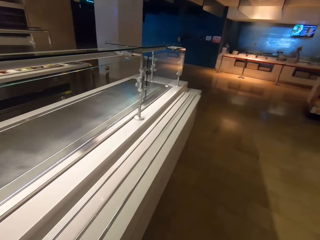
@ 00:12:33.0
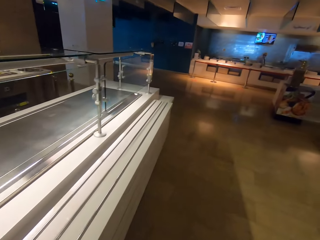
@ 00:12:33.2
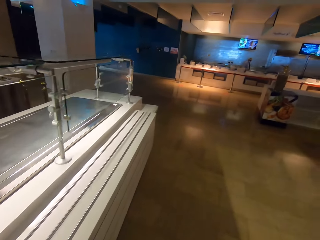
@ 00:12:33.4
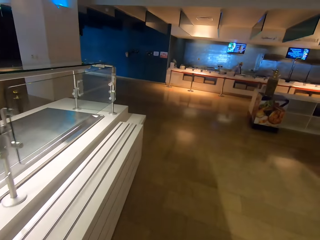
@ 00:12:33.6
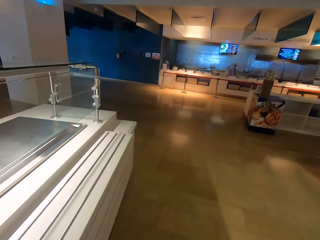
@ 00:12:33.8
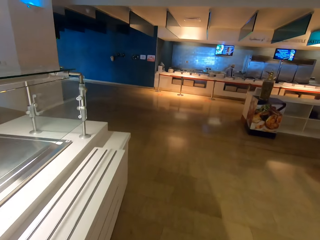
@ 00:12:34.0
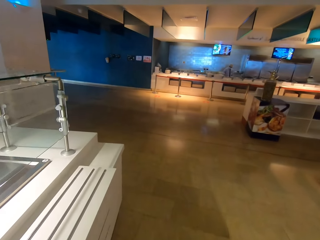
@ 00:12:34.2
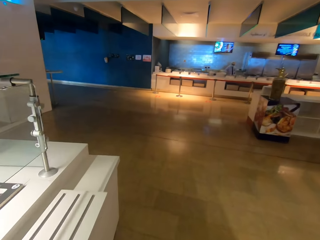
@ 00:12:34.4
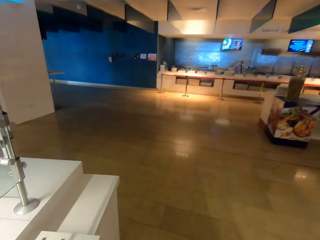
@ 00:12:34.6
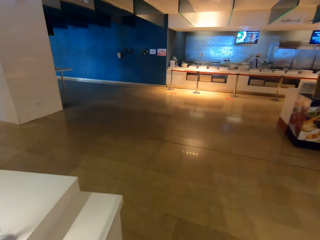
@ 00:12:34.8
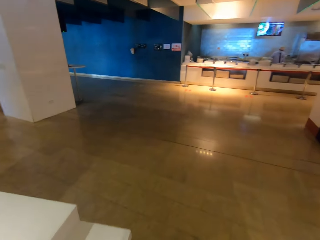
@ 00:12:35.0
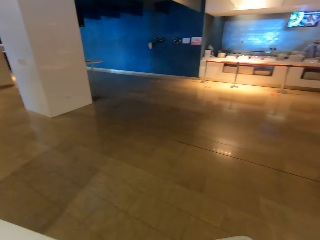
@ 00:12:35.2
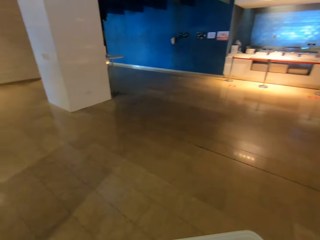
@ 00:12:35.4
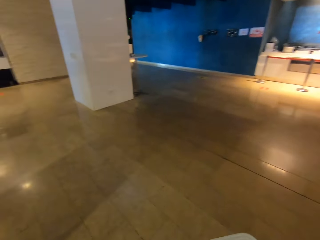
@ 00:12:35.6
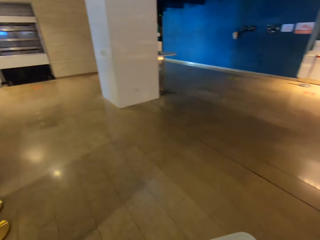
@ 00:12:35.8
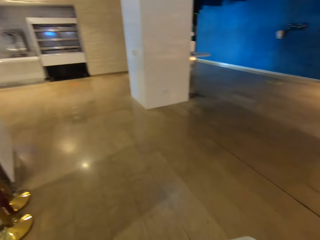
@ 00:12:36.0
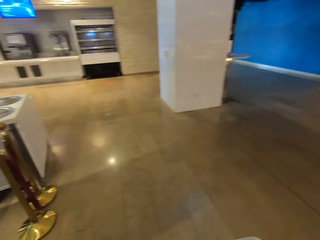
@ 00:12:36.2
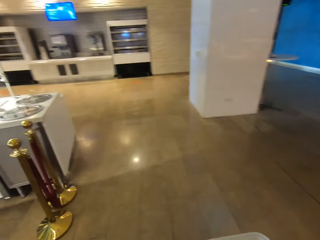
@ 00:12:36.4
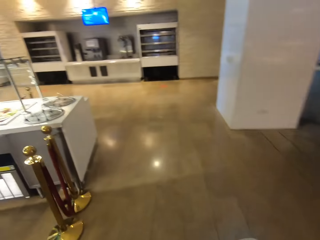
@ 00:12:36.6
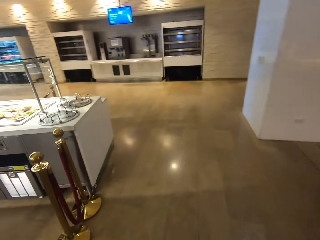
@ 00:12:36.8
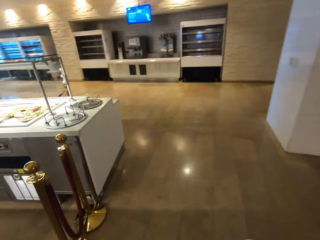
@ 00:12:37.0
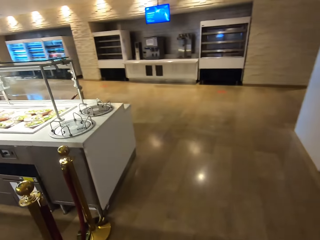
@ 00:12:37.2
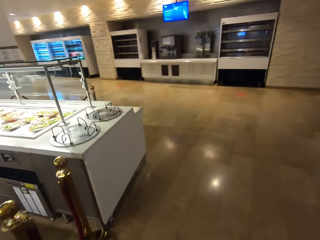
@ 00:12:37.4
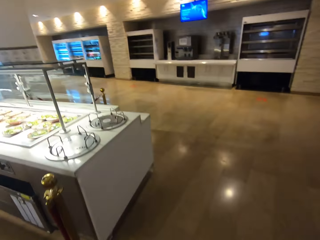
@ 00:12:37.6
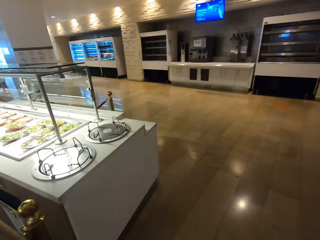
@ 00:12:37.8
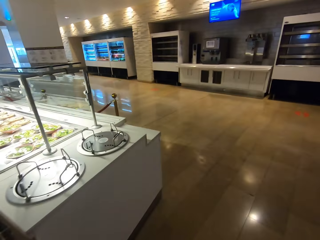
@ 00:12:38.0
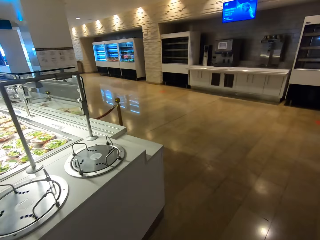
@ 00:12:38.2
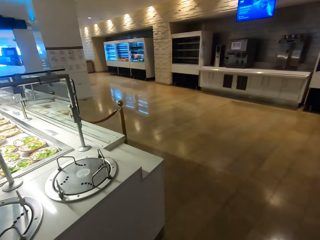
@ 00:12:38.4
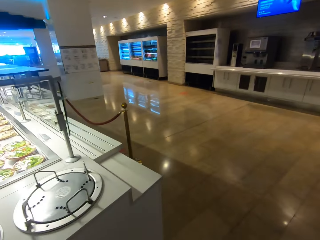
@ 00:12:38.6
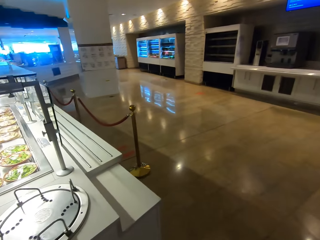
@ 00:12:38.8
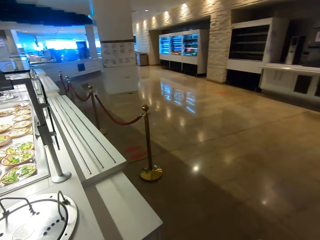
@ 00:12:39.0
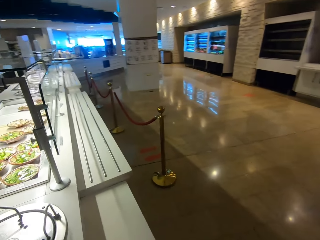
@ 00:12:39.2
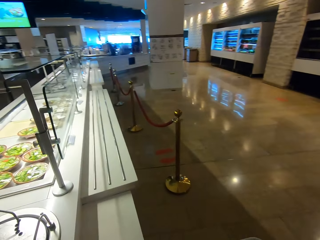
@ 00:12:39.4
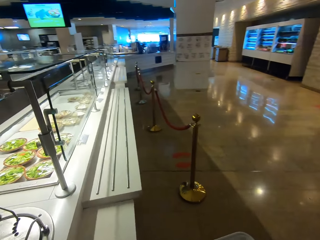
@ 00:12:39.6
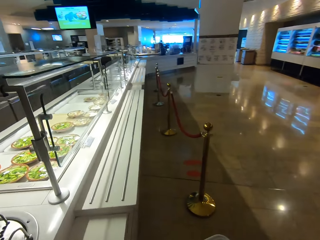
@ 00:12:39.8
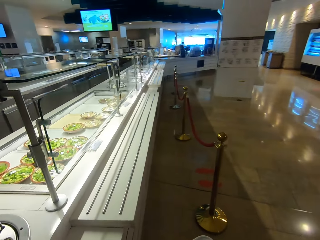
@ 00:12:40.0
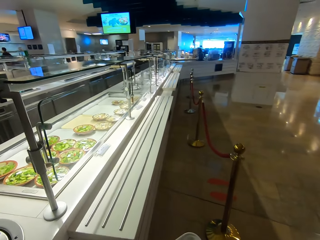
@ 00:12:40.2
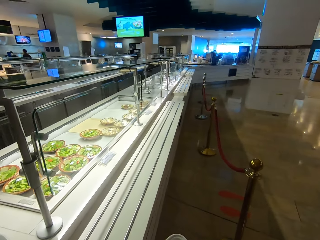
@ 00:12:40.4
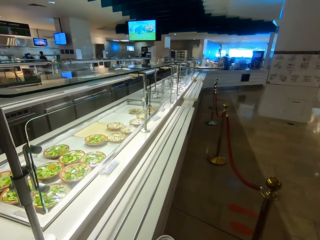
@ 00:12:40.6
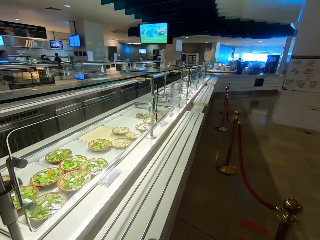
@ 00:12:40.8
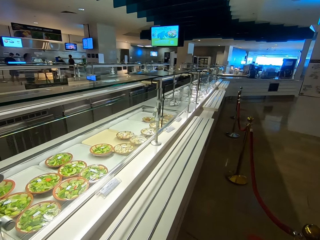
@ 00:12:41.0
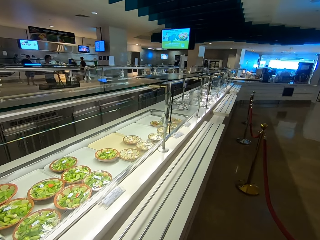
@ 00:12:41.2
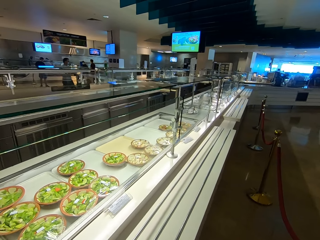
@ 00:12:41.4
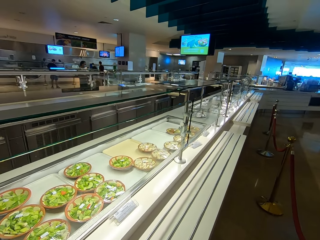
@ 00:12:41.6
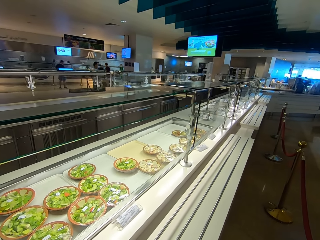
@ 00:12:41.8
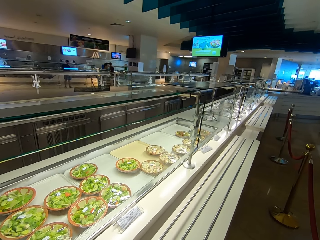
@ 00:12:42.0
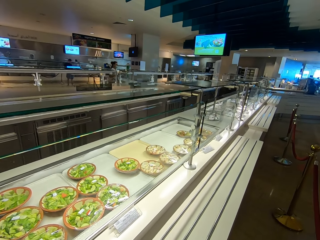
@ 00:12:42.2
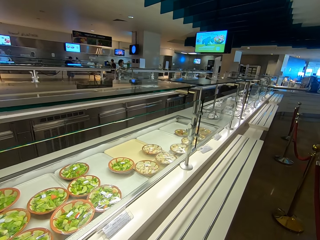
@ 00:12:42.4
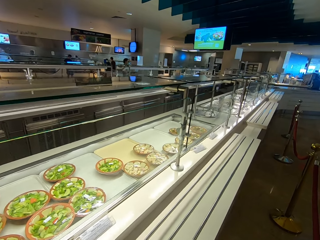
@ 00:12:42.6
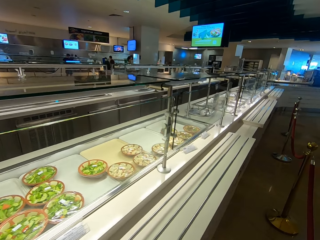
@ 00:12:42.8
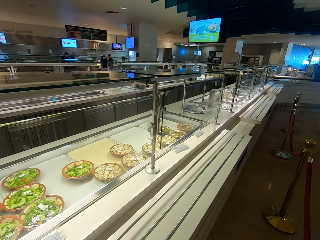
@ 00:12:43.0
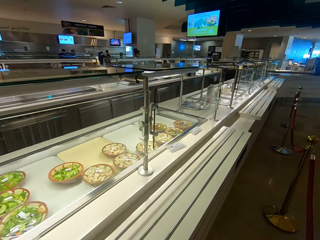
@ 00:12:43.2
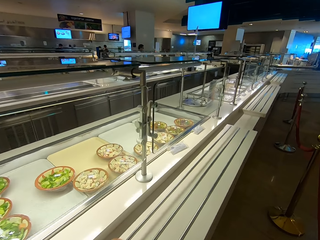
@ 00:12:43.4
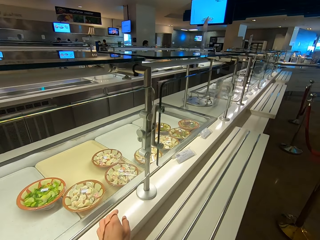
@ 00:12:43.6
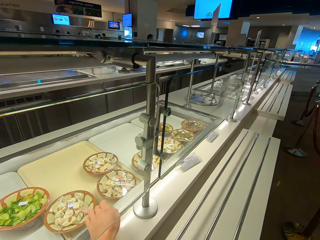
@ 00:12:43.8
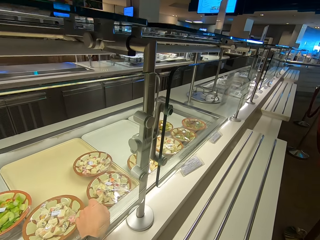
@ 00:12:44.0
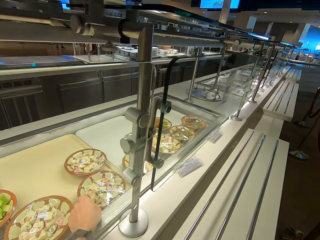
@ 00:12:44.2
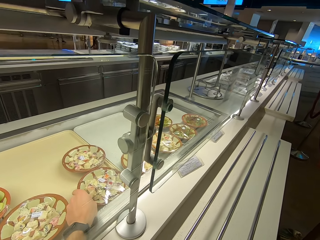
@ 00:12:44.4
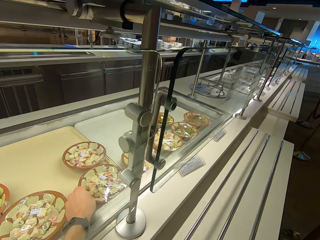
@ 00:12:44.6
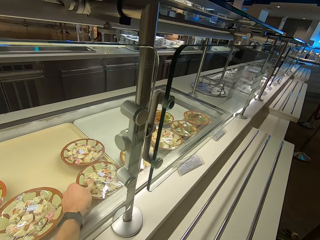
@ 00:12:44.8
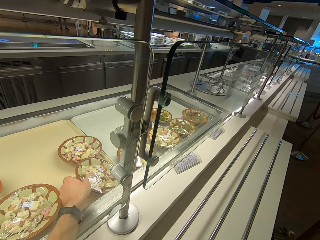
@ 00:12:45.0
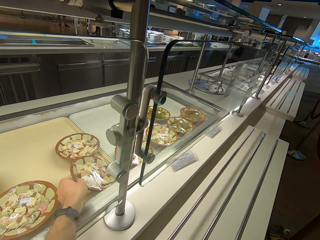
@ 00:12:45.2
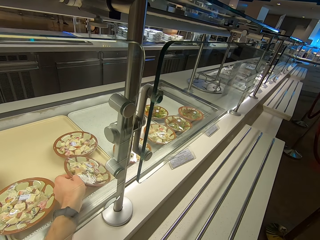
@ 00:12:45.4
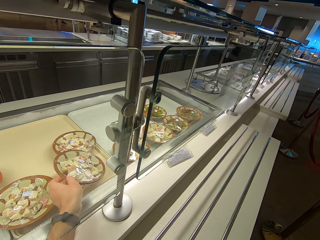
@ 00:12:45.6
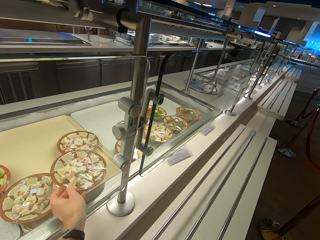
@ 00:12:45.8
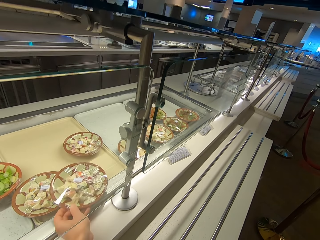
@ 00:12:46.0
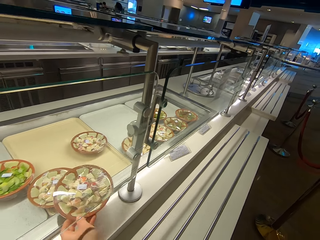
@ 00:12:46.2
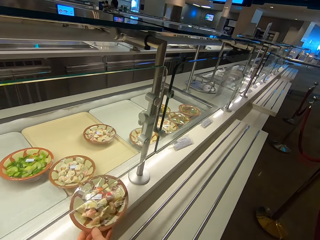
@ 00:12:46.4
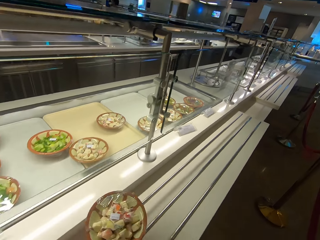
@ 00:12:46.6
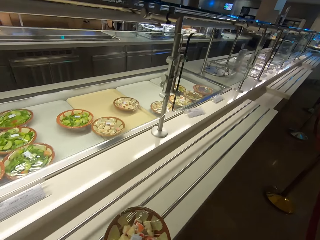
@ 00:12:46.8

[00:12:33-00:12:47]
The camera wearer walks back in the room. They stare at the counter. They stop at the salad buffet counter. They pick up a plate of salad.

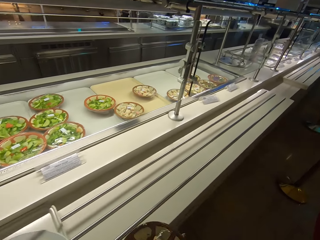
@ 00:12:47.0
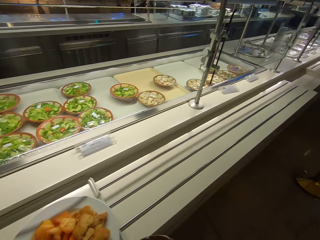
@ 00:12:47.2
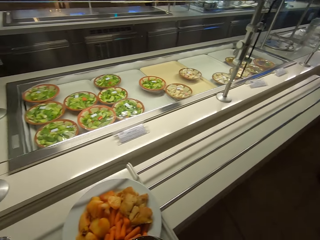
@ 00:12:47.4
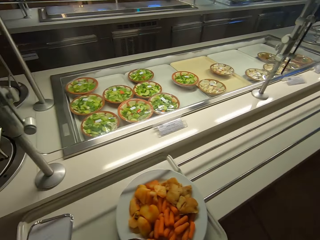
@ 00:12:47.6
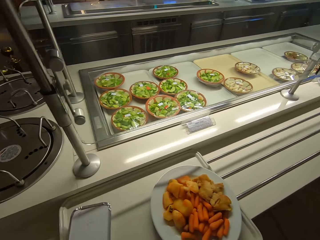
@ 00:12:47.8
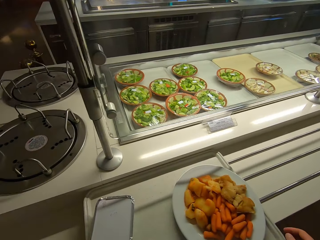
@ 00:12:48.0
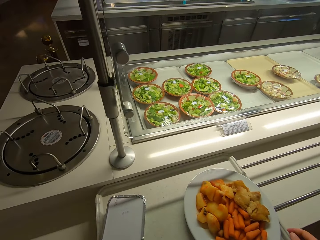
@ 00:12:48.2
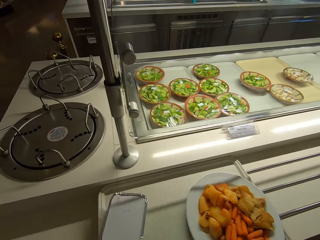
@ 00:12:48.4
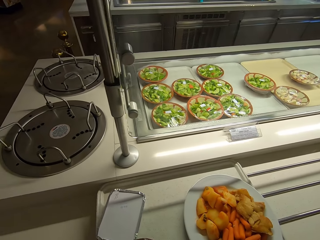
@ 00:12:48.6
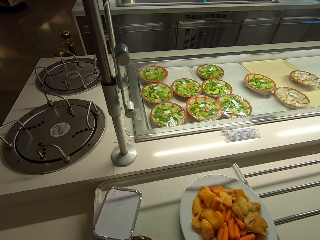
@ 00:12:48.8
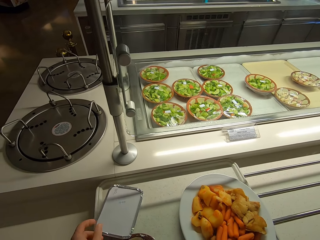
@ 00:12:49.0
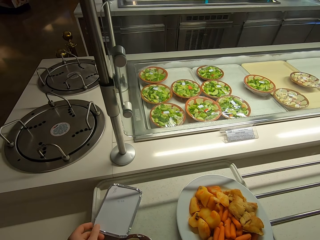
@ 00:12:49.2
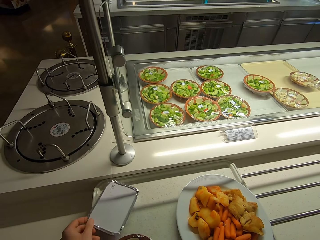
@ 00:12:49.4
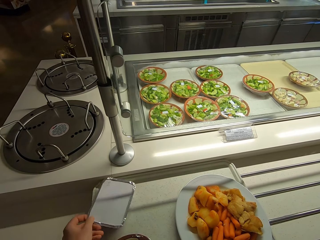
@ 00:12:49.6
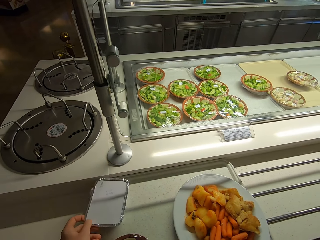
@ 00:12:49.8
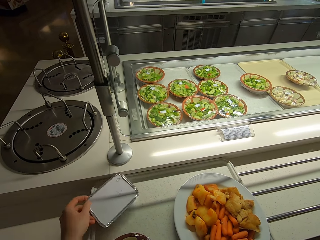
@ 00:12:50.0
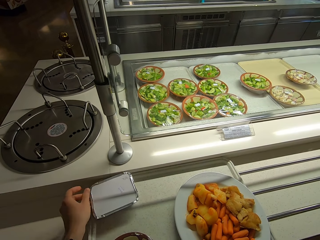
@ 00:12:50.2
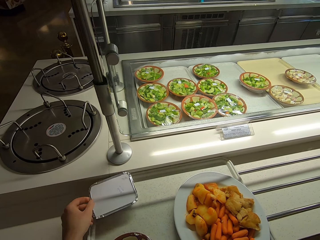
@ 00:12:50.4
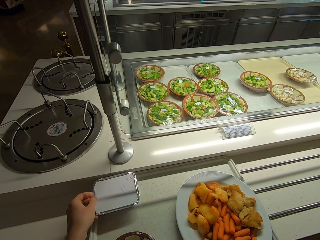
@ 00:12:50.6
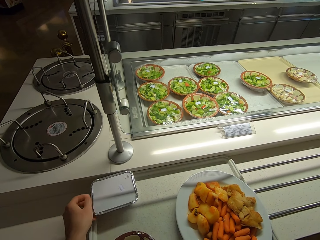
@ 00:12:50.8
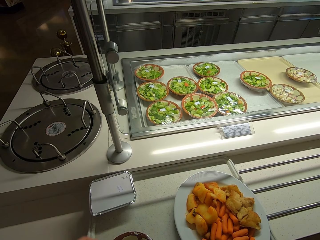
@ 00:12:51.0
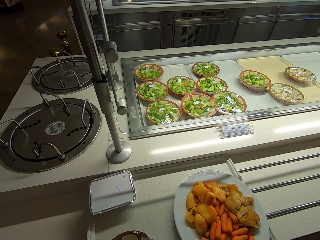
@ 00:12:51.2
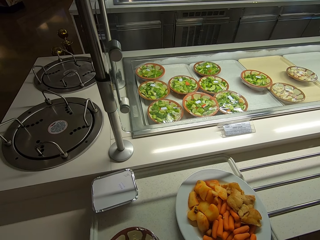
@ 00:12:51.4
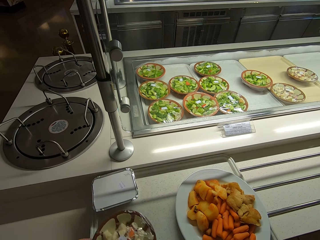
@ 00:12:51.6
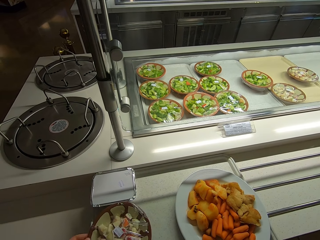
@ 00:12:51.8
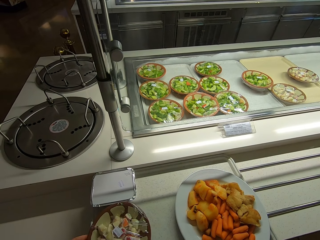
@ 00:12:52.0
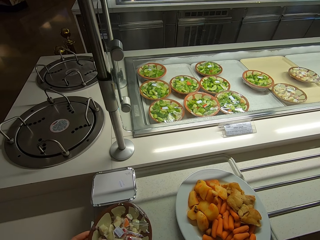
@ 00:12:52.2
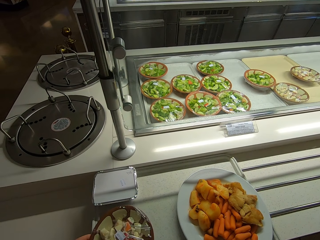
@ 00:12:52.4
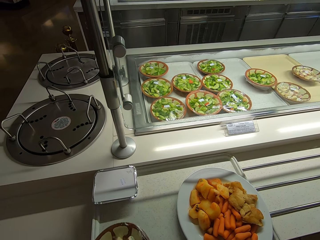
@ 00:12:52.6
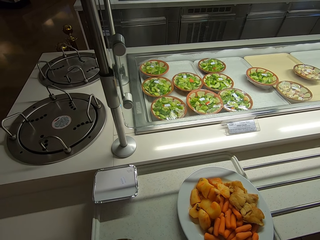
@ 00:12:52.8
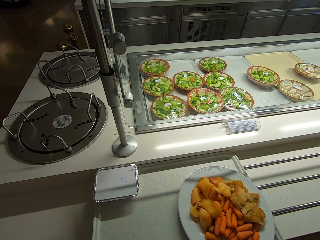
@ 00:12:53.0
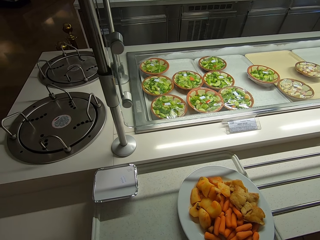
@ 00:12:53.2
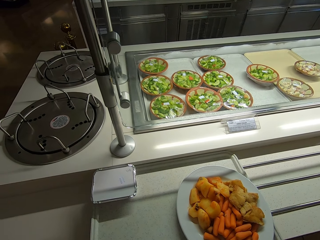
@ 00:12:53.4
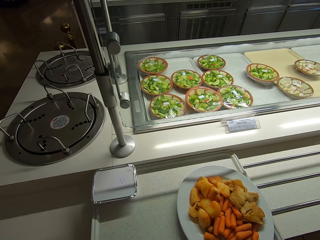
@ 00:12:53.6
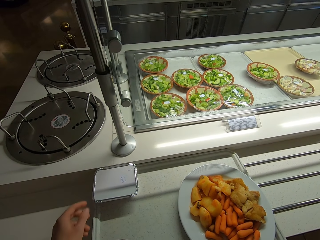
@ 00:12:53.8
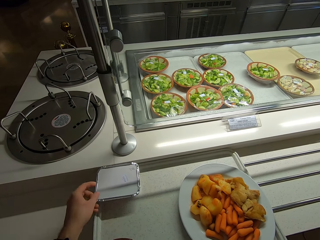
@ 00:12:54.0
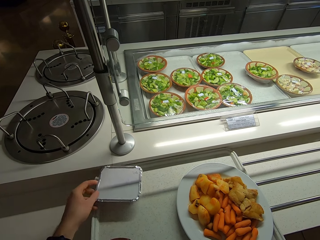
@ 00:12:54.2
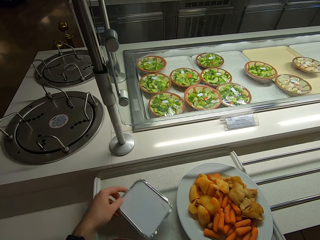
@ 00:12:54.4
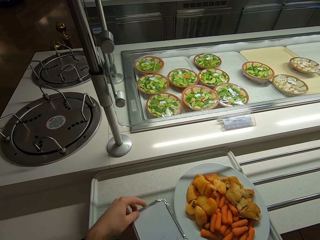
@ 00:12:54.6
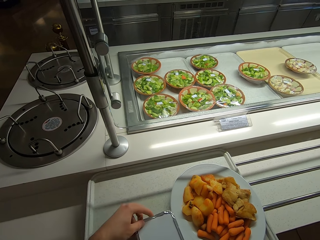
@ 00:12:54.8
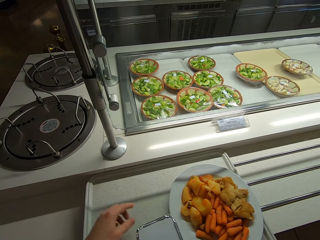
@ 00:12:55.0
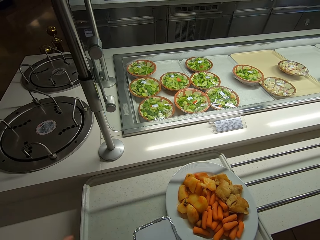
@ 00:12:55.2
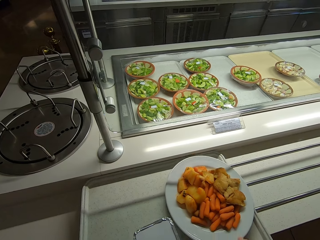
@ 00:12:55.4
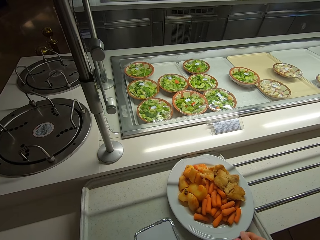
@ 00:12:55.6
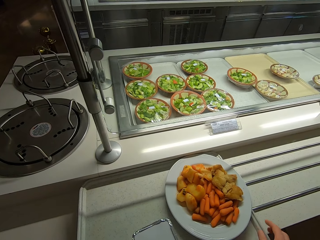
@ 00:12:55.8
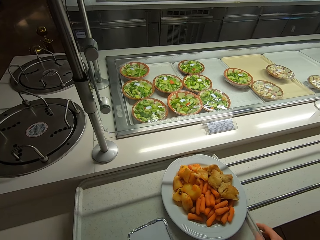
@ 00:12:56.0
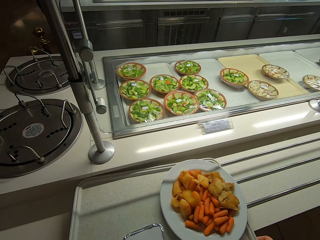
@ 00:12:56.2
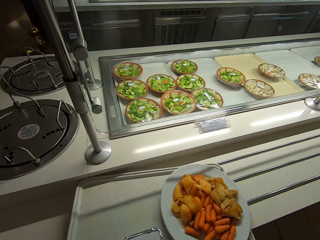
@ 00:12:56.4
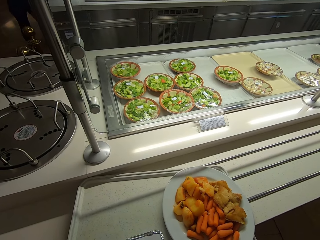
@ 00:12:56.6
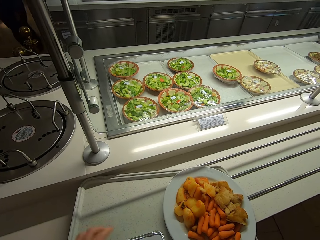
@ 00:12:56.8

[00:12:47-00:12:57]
The camera wearer puts a salad plate on the tray. They organize the food items on the tray.
